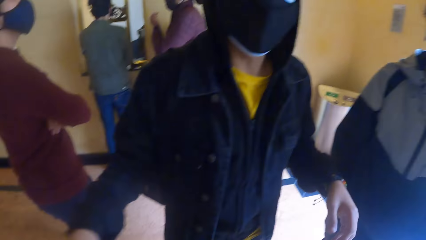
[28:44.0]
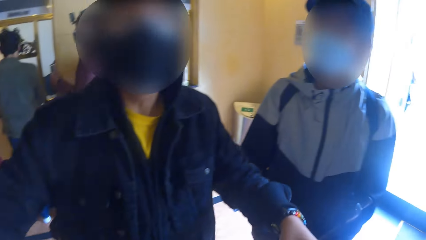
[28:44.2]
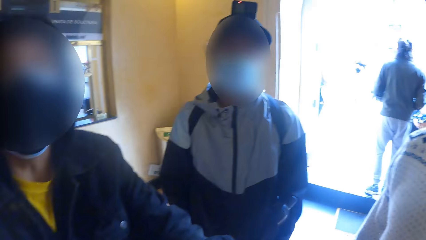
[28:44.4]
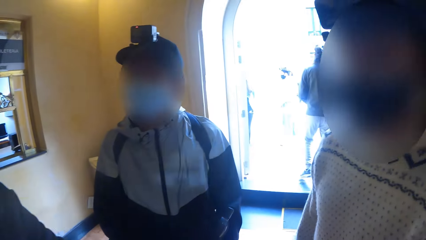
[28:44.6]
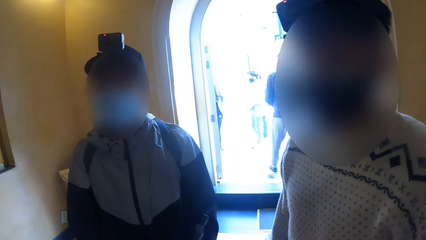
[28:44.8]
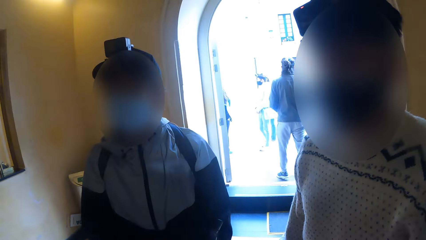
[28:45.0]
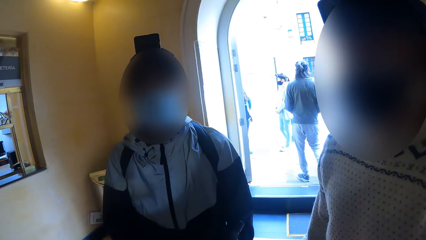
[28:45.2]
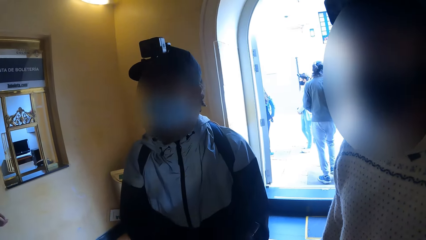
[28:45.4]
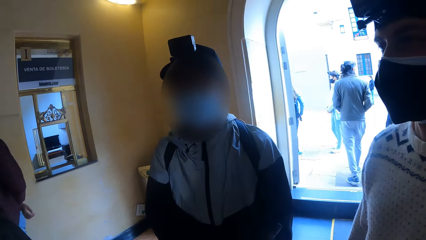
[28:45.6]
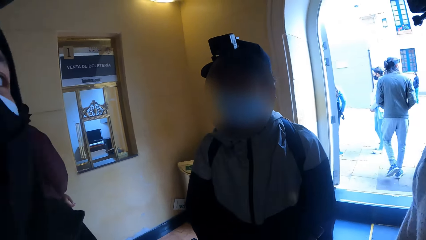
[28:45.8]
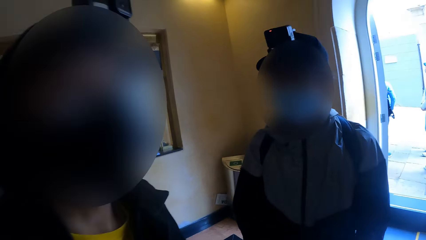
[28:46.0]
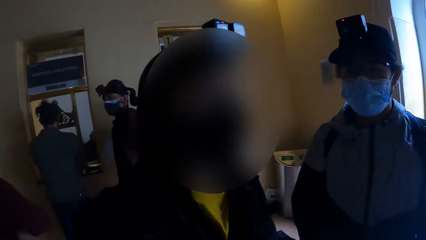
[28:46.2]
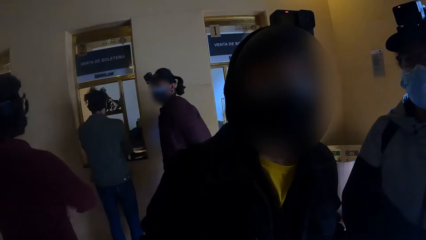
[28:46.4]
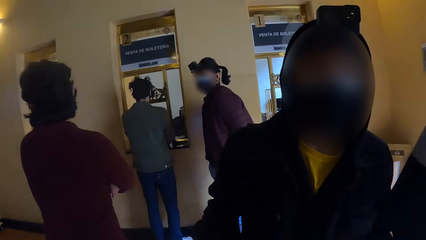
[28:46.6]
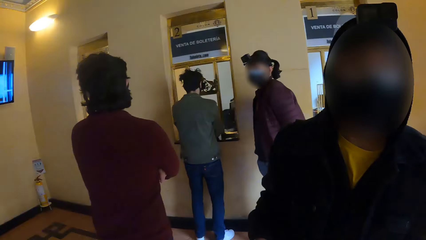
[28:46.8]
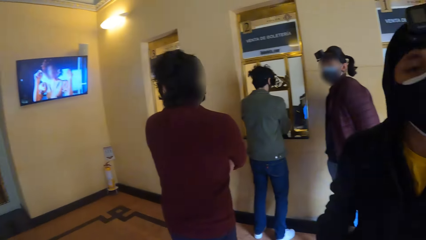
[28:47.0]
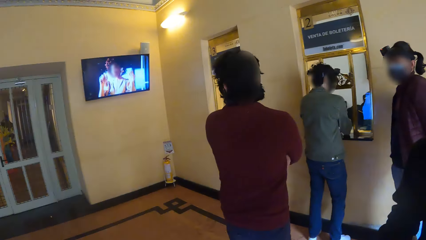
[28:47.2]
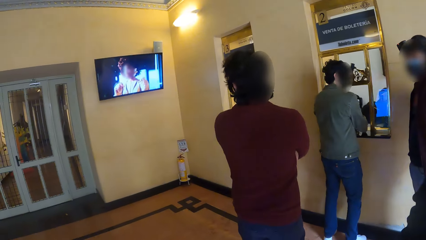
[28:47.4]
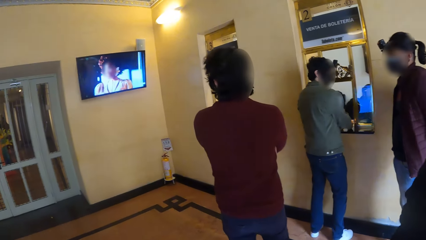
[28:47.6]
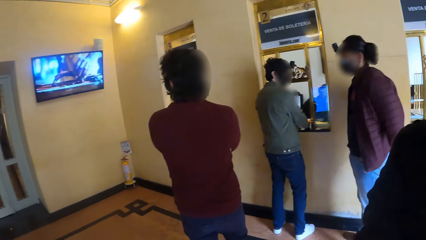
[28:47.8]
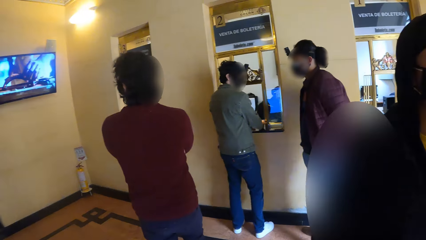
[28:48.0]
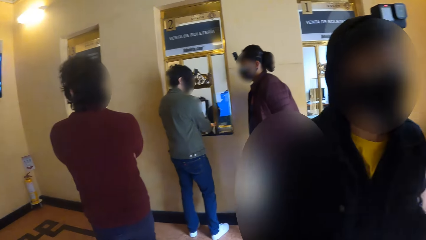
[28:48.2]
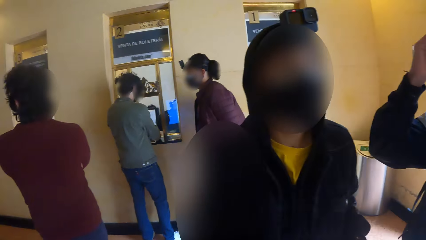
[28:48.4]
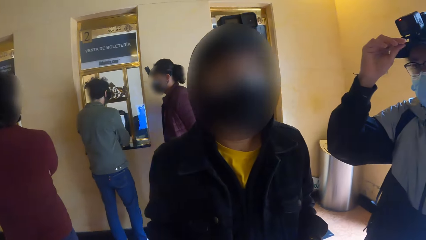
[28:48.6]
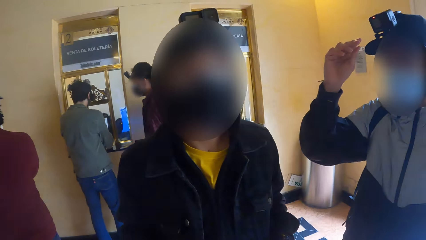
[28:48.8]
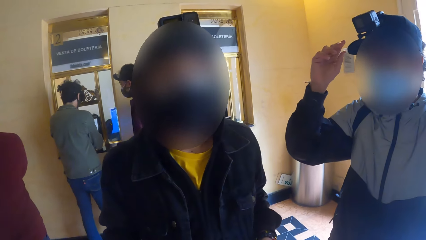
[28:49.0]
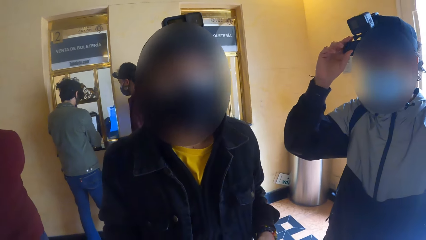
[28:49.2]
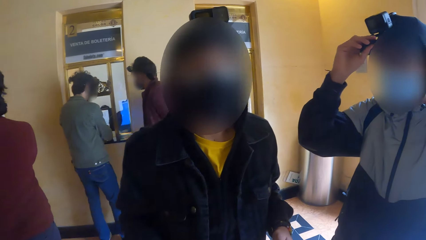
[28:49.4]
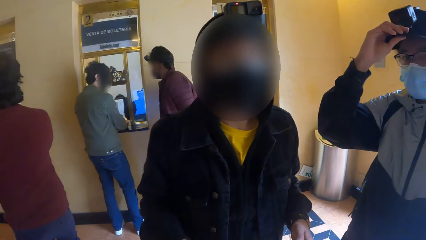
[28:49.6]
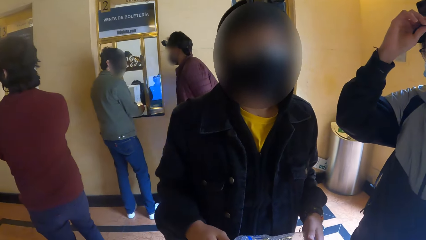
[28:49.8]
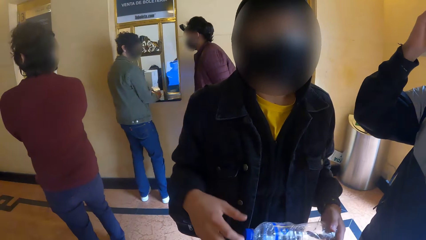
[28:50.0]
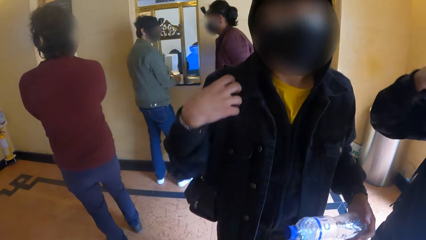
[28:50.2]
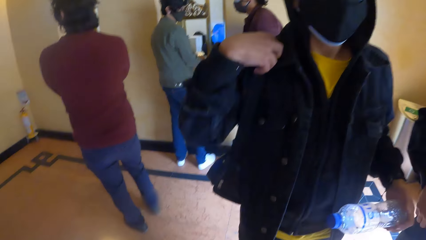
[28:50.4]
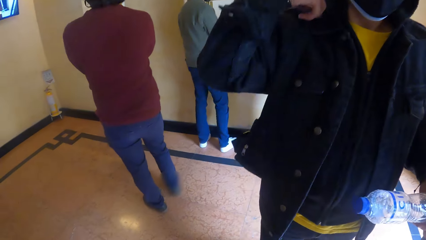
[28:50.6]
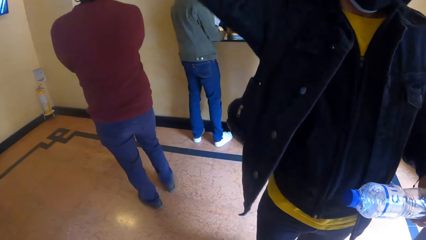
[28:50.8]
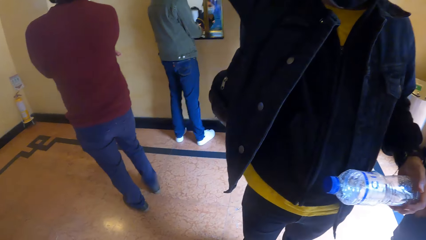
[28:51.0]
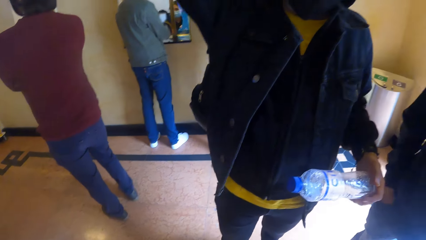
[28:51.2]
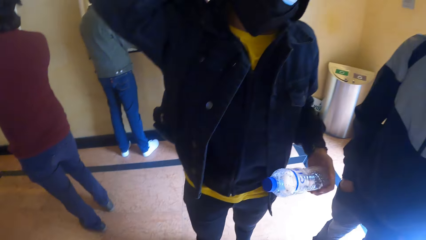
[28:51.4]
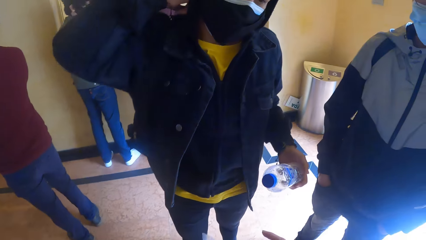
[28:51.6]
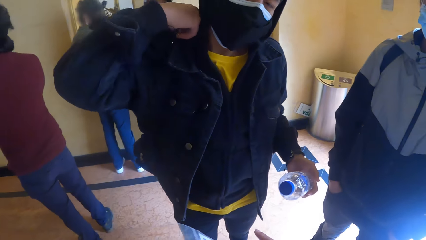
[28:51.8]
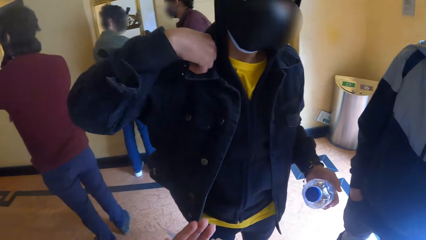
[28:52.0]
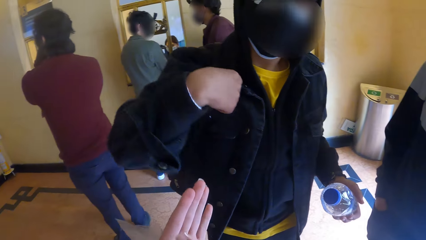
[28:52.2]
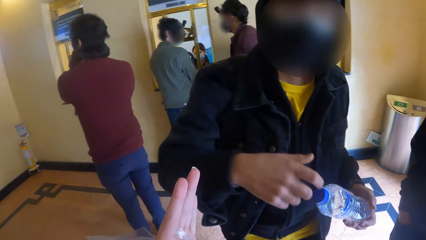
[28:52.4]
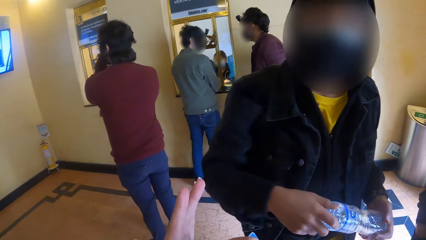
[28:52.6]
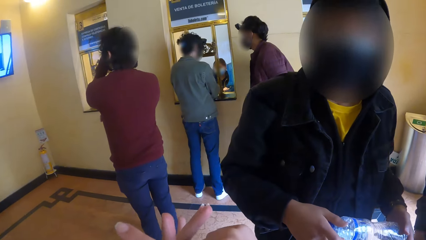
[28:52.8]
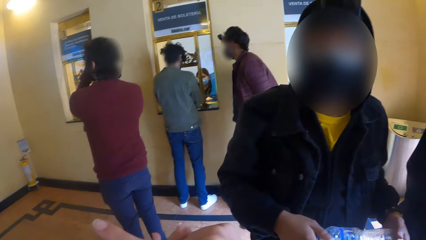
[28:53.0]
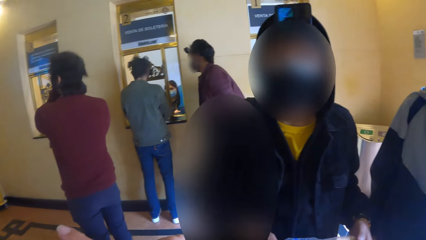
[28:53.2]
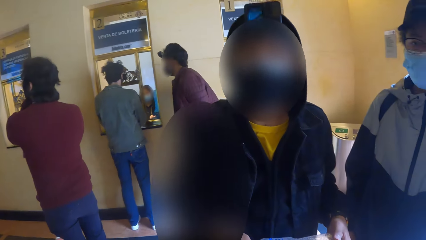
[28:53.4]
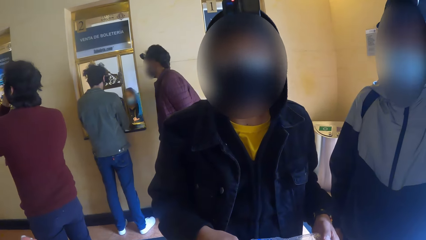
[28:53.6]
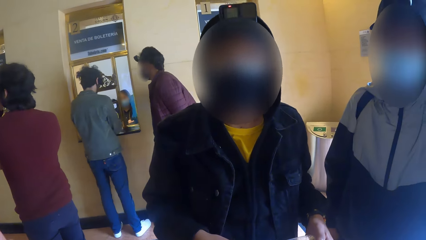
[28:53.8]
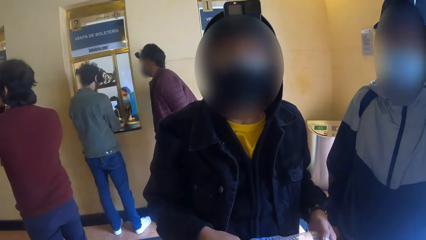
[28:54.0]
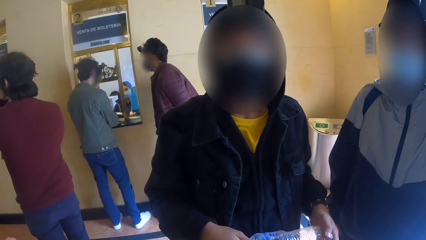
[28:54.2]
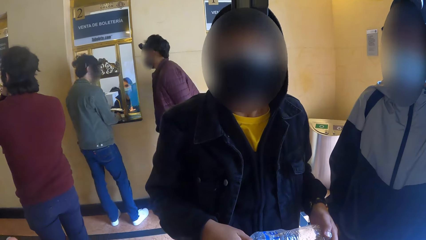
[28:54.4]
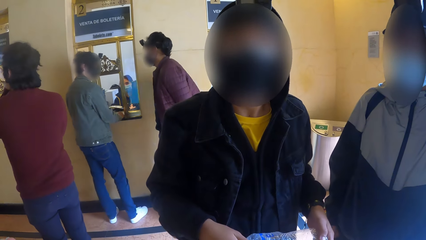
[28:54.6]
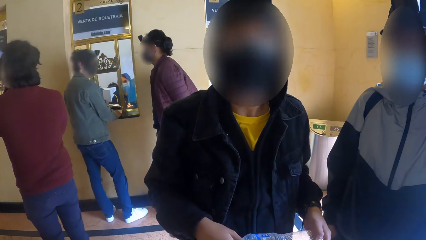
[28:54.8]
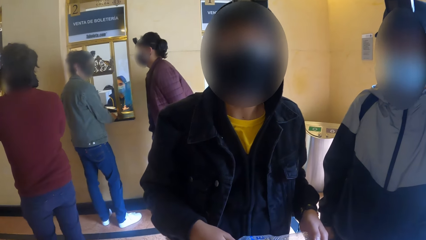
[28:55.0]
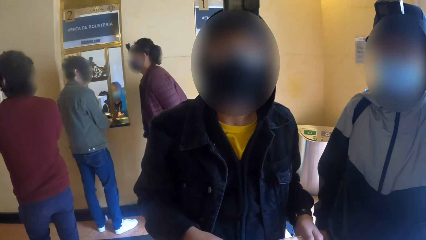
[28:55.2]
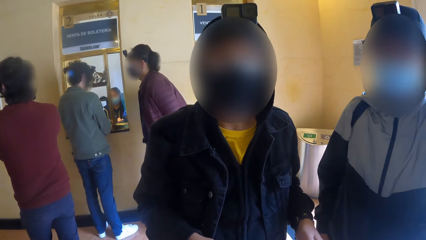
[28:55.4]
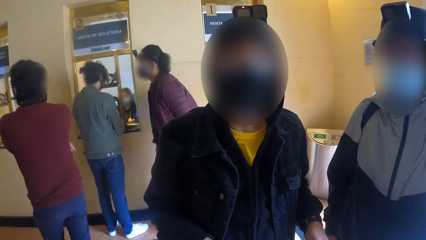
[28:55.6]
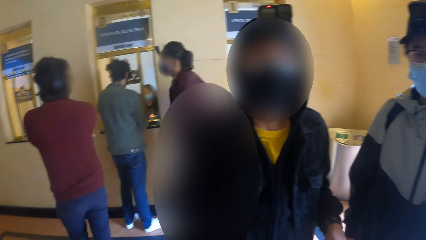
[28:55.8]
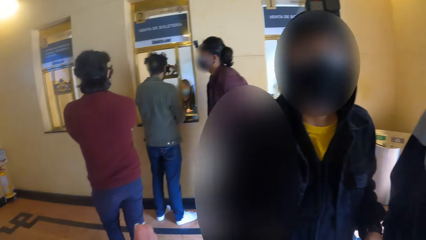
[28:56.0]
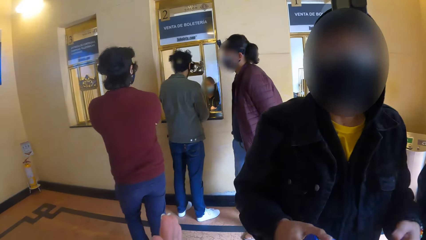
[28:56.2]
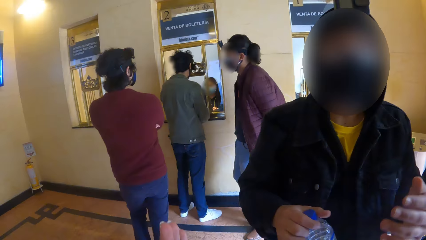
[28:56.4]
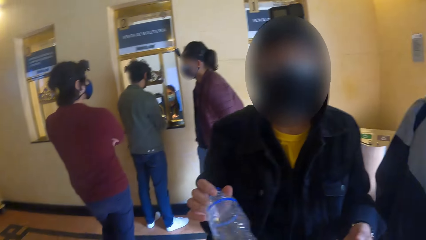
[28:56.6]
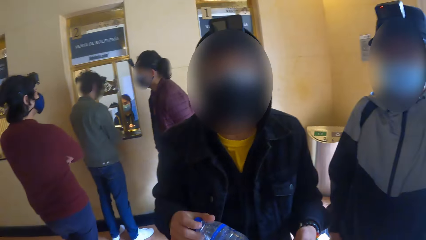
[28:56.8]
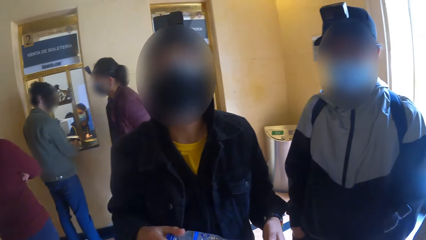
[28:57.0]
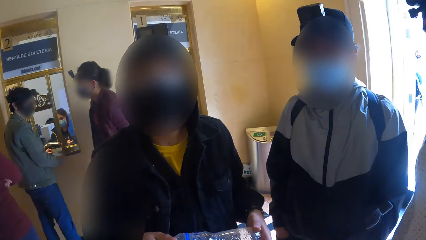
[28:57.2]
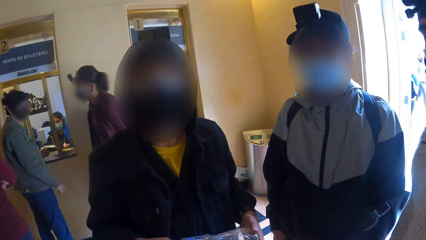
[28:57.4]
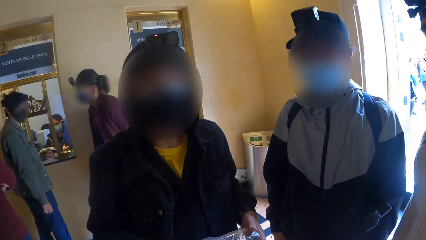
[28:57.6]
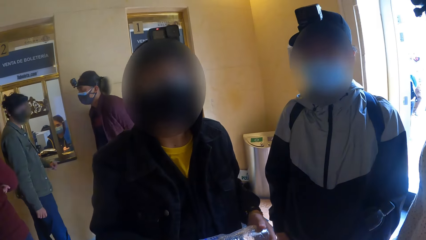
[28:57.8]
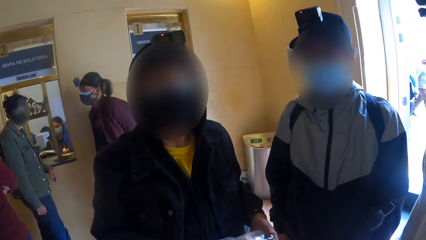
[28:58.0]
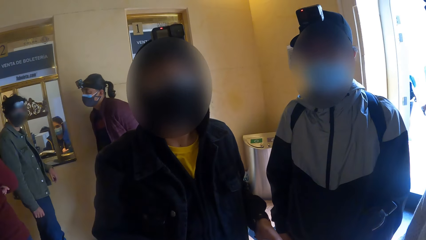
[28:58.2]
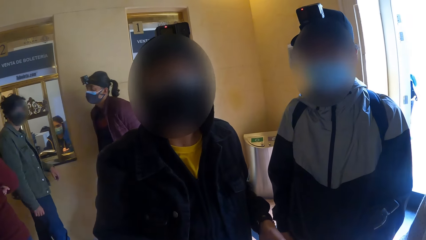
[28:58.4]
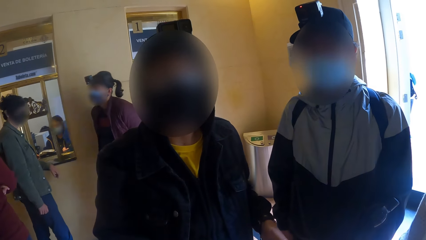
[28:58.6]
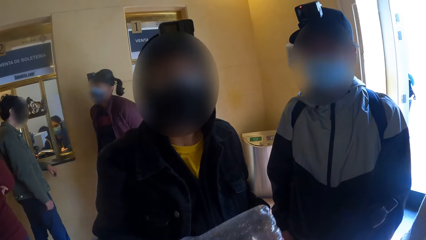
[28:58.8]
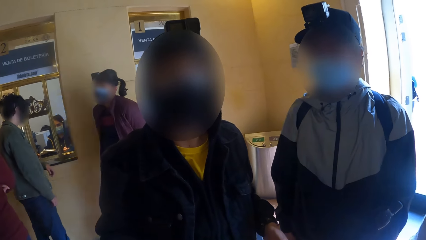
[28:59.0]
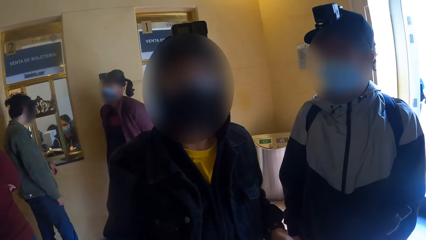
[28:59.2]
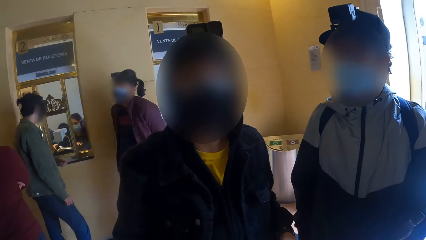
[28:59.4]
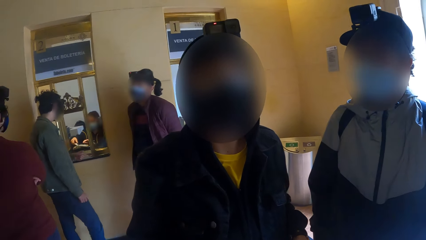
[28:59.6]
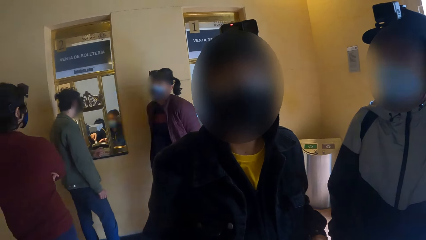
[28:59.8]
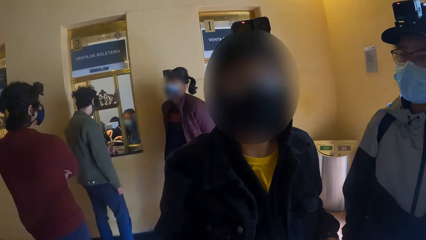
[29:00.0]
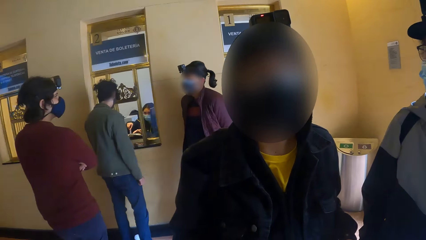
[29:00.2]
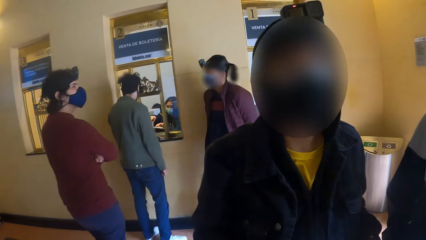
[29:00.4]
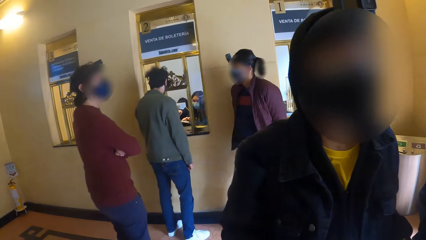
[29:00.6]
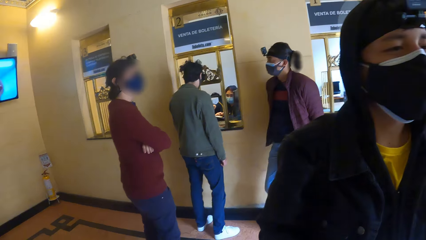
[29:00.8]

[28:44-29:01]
A man adjusts a camera on his head with his right hand. Another man adjusts the handle of the bag on his shoulder with his right hand. A woman interacts with another woman.
